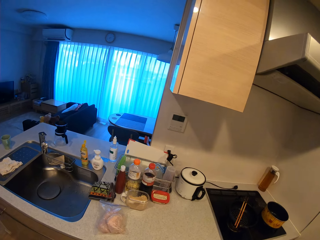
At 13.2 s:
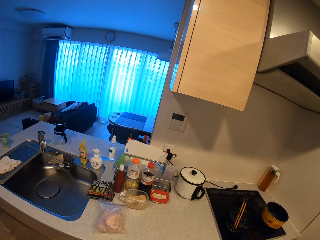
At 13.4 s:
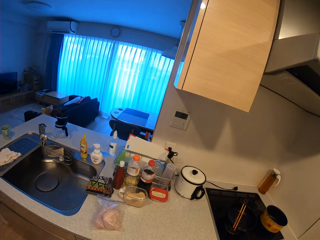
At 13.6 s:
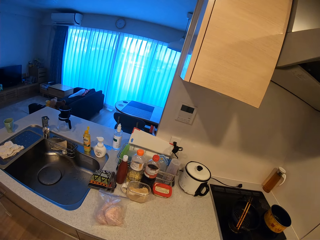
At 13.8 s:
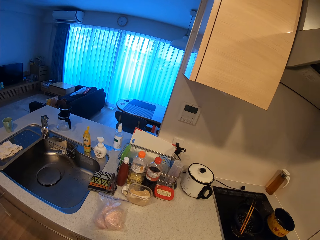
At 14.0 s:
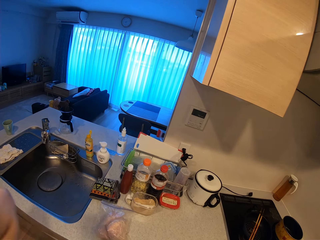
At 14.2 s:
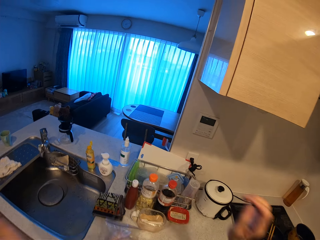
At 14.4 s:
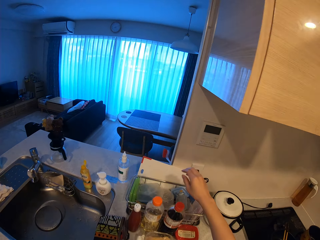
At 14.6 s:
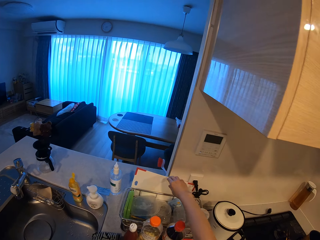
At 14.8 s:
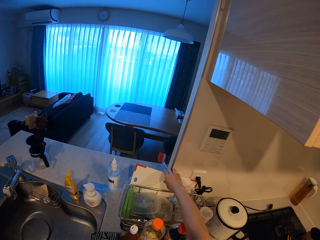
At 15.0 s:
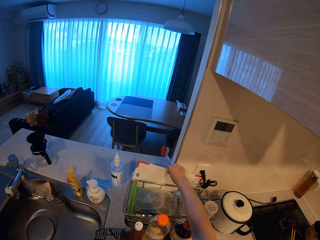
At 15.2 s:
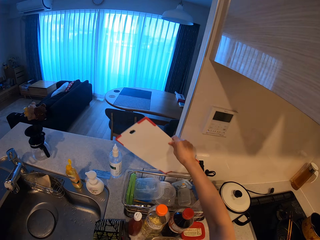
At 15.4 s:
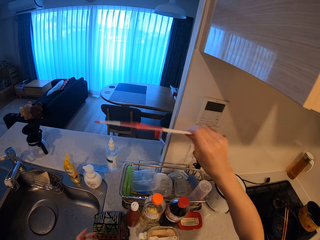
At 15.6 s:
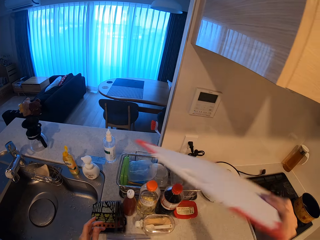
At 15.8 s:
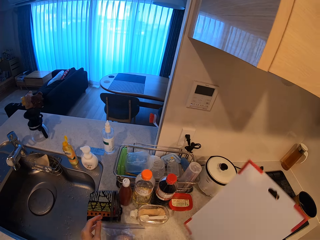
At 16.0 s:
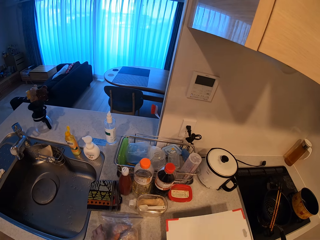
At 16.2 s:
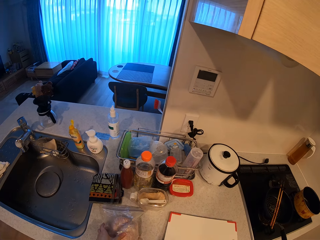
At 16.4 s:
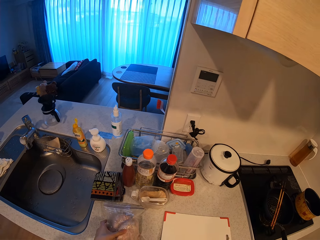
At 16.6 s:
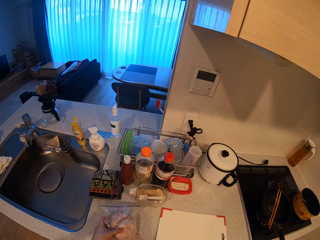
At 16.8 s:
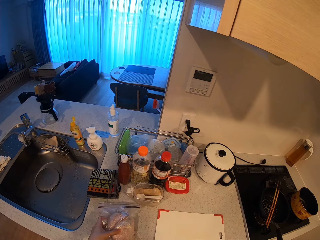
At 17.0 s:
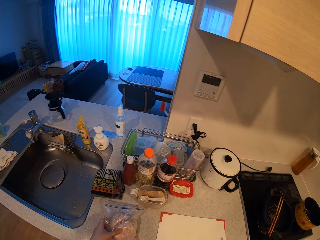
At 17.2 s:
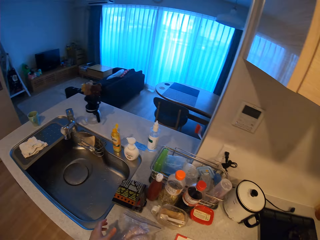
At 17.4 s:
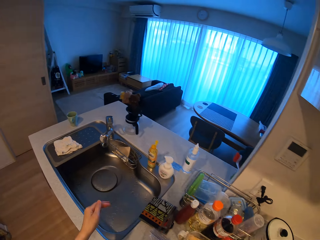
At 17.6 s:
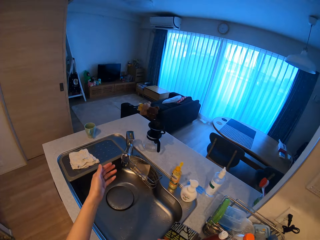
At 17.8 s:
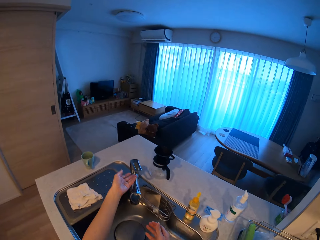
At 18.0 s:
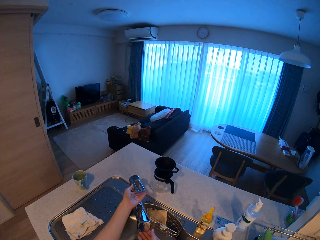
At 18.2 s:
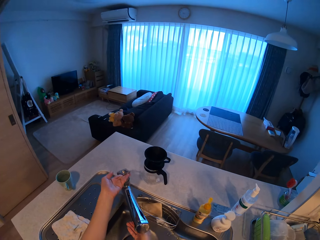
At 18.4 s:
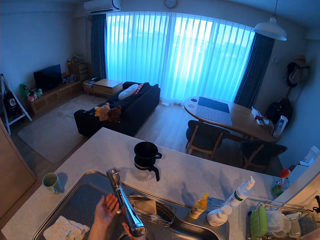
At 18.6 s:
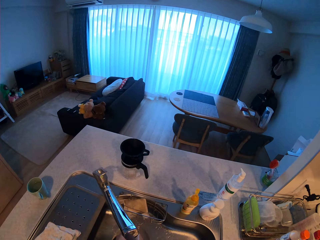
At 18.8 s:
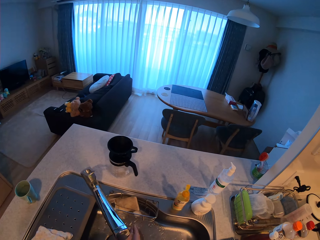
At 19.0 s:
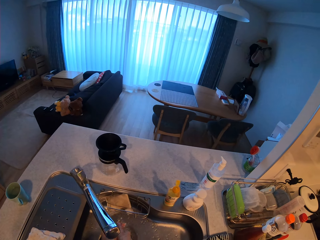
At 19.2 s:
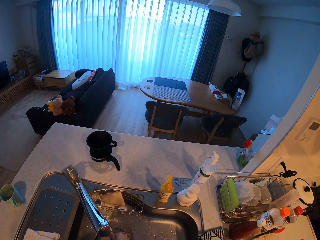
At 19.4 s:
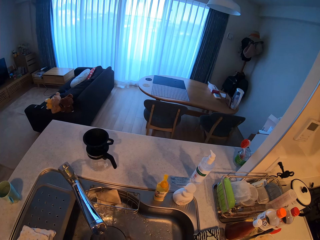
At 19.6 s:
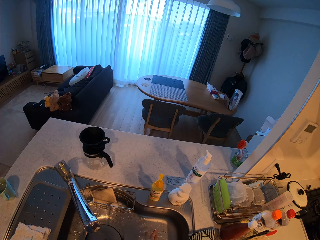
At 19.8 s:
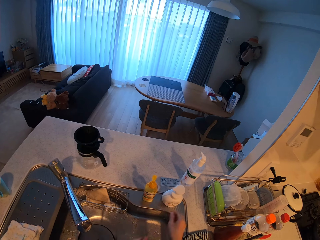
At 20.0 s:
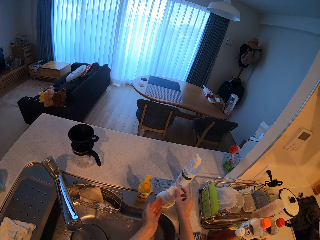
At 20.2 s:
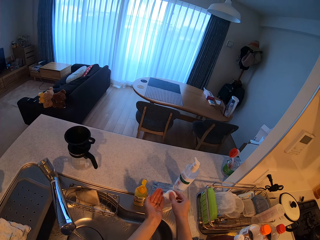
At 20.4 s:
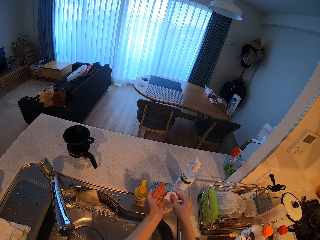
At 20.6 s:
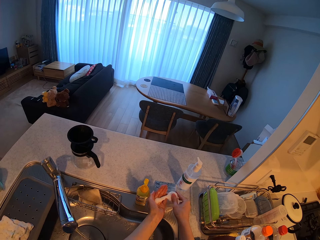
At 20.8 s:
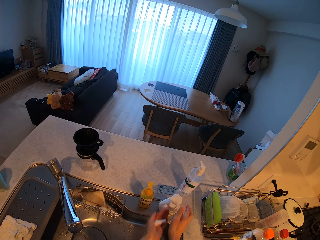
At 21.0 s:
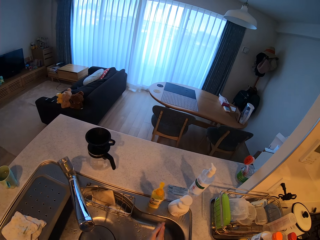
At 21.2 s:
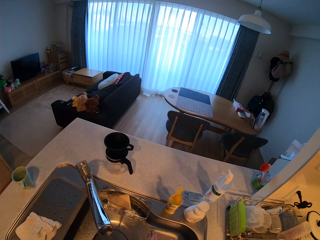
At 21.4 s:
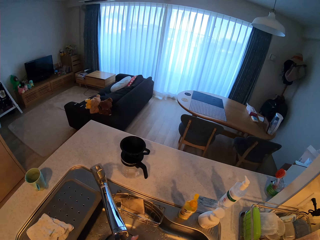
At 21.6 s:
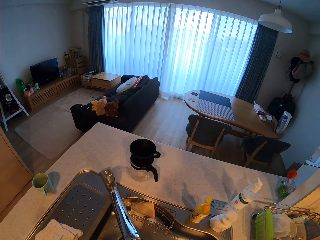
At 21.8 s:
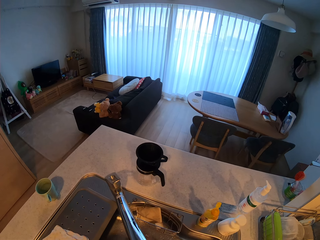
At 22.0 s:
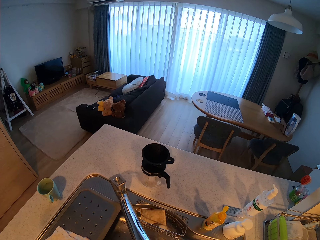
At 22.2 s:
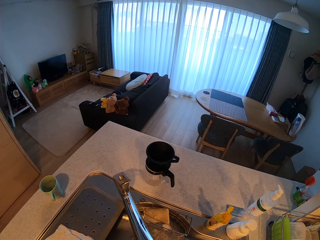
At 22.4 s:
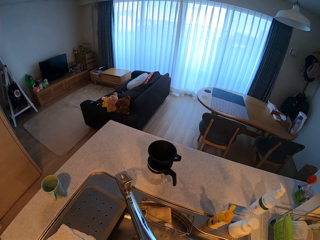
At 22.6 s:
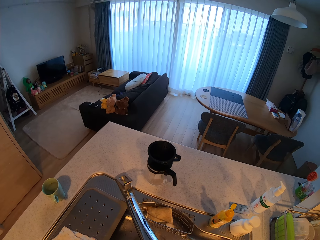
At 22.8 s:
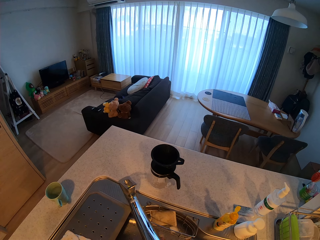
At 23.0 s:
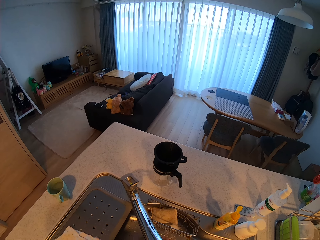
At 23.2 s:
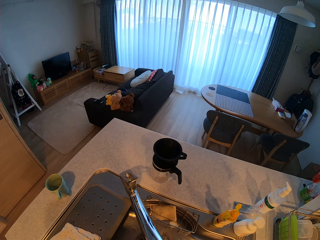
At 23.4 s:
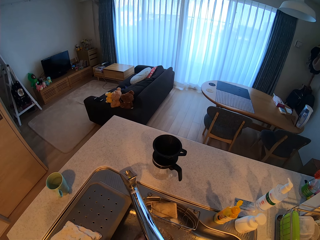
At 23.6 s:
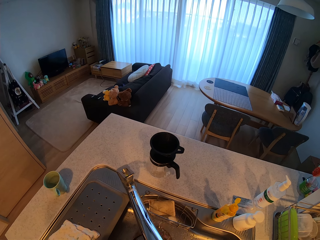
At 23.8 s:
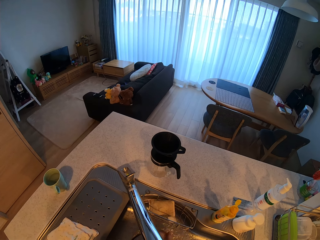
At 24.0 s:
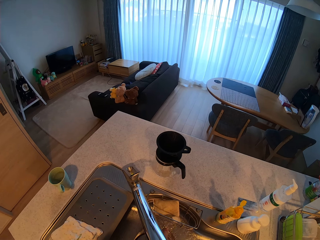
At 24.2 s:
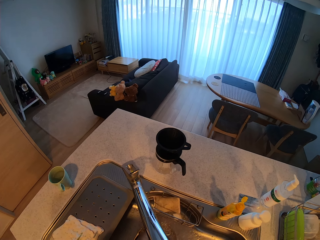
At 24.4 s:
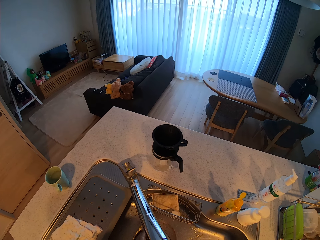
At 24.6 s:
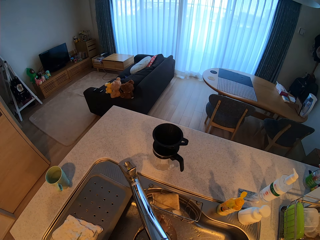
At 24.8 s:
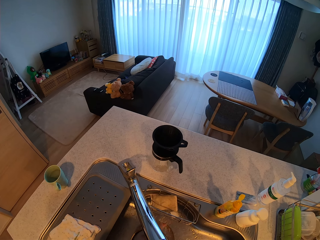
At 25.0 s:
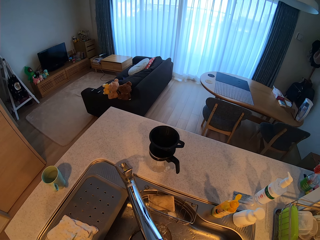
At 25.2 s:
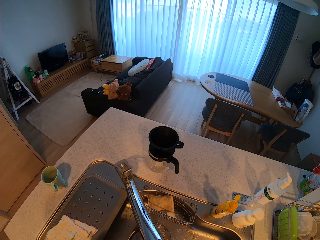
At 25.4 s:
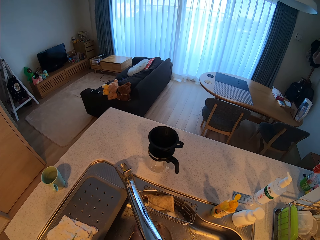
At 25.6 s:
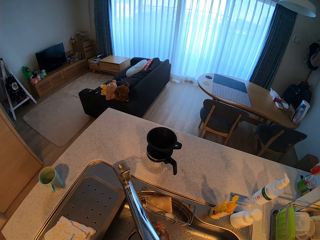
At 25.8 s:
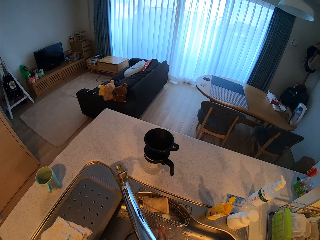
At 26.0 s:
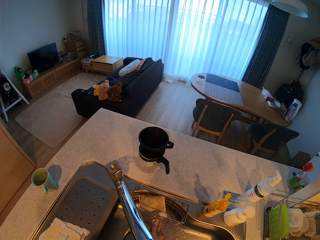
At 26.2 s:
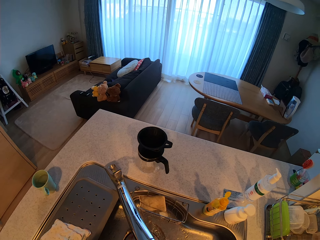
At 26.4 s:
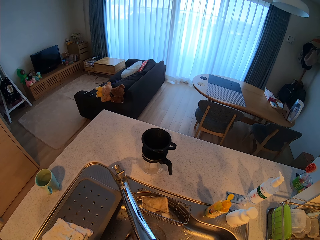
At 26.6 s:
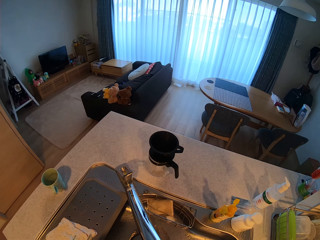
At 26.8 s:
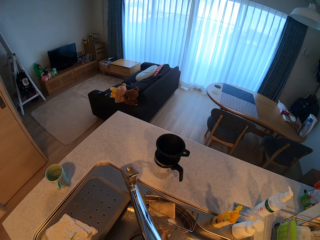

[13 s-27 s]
The camera wearer picks up a chopping board from the countertop. She drops the chopping board on the countertop. She turns on the tap of the kitchen sink. She washes her hand under the running tap. She presses some liquid soap from a bottle of soap into her hand. She washes her hand with the soap under the running tap.

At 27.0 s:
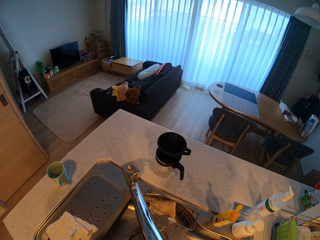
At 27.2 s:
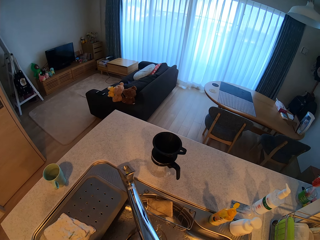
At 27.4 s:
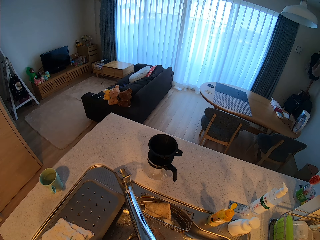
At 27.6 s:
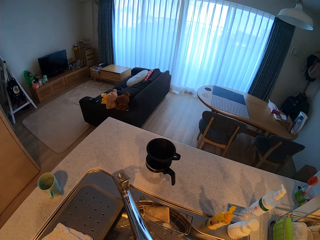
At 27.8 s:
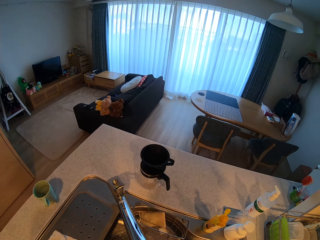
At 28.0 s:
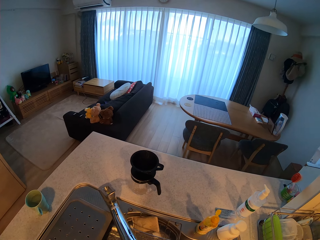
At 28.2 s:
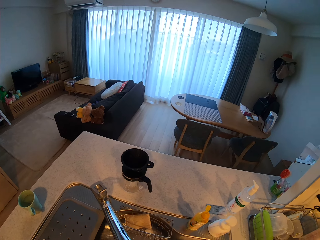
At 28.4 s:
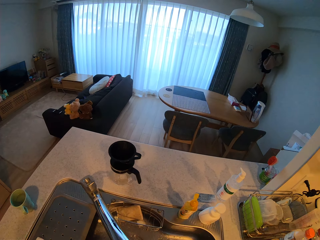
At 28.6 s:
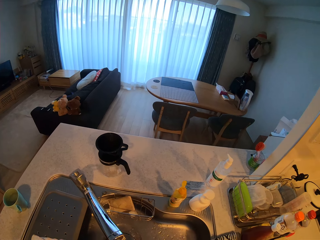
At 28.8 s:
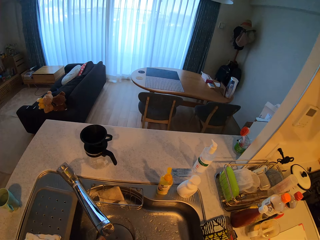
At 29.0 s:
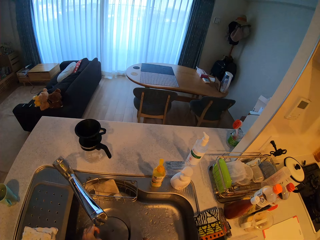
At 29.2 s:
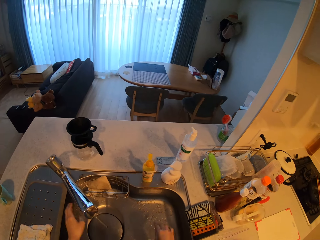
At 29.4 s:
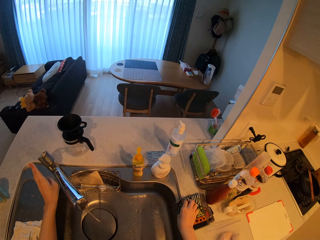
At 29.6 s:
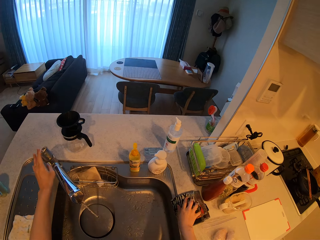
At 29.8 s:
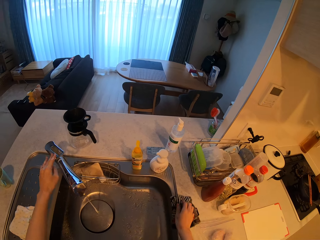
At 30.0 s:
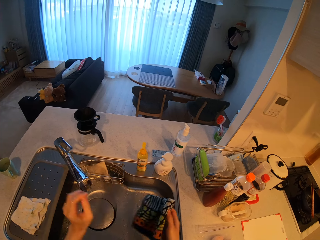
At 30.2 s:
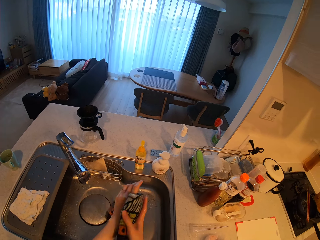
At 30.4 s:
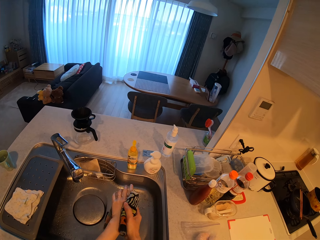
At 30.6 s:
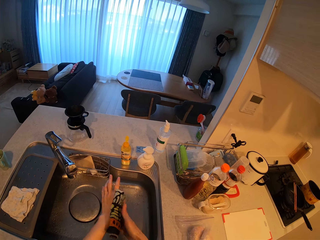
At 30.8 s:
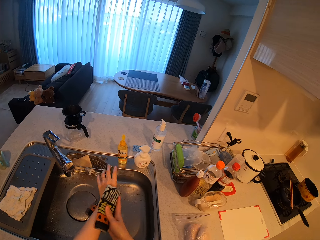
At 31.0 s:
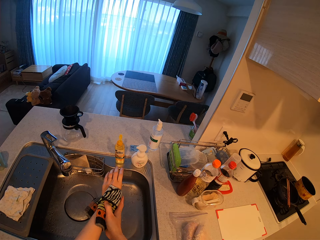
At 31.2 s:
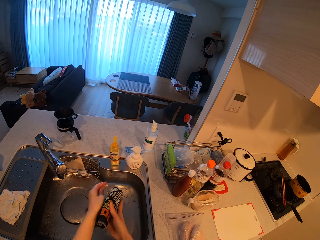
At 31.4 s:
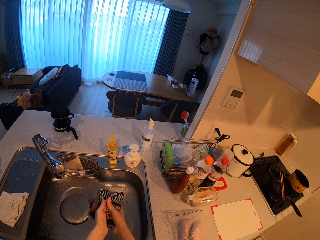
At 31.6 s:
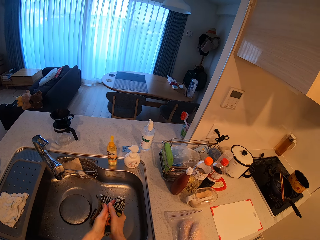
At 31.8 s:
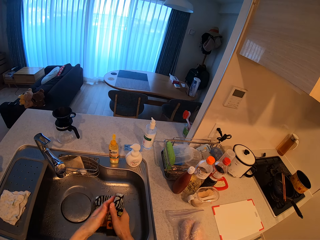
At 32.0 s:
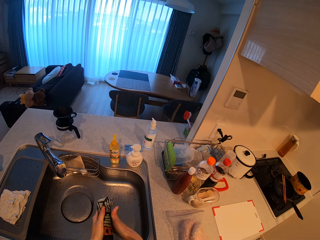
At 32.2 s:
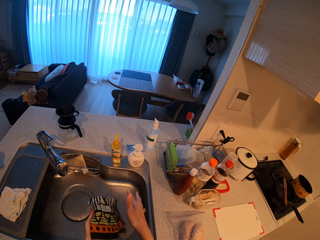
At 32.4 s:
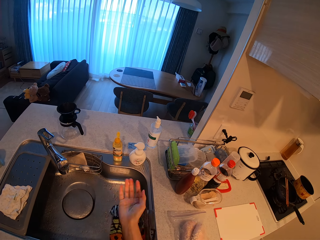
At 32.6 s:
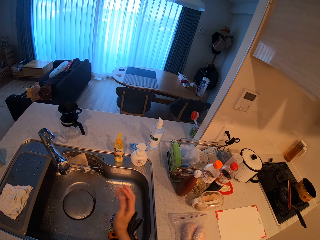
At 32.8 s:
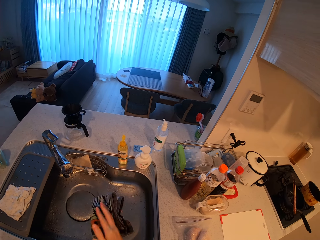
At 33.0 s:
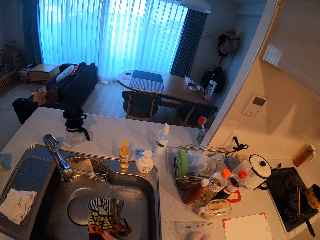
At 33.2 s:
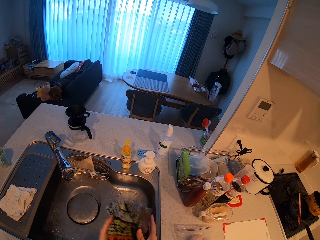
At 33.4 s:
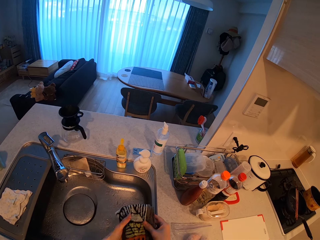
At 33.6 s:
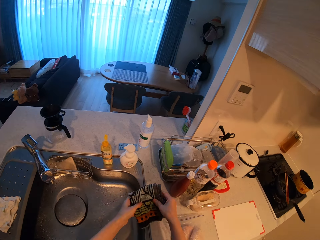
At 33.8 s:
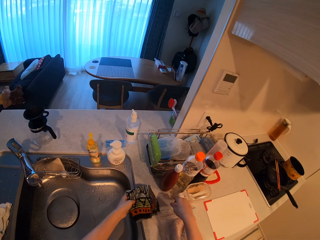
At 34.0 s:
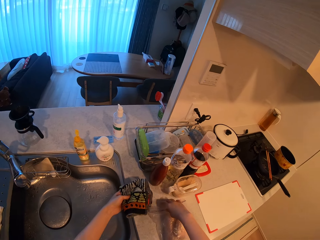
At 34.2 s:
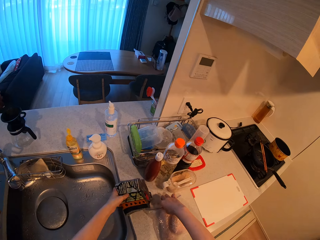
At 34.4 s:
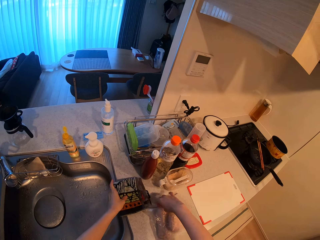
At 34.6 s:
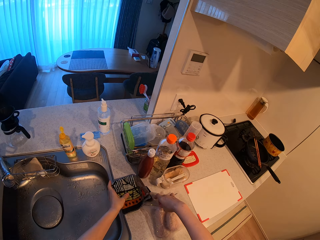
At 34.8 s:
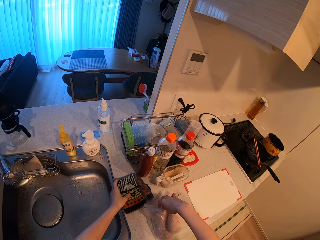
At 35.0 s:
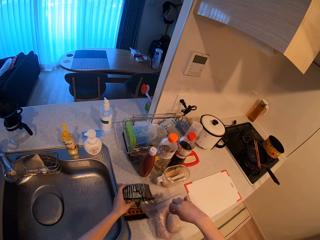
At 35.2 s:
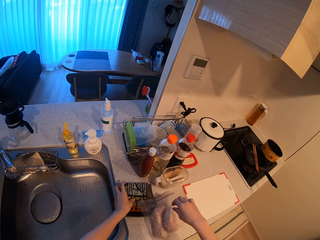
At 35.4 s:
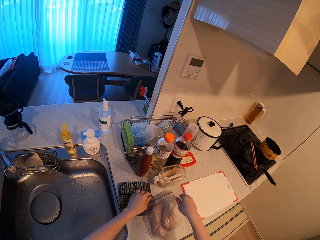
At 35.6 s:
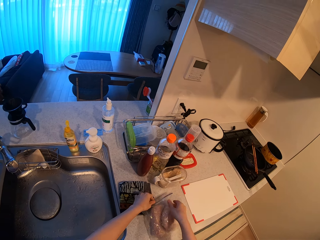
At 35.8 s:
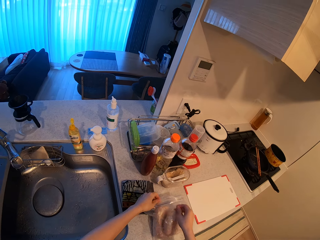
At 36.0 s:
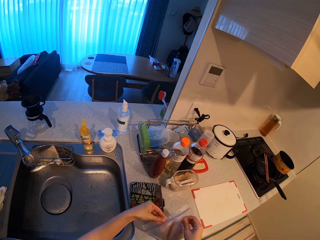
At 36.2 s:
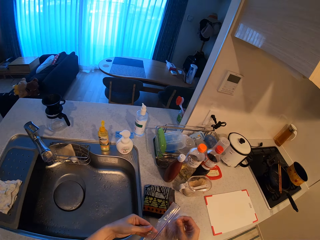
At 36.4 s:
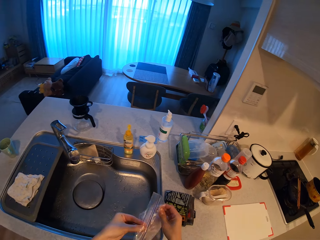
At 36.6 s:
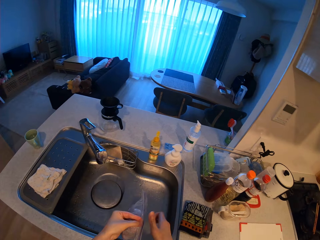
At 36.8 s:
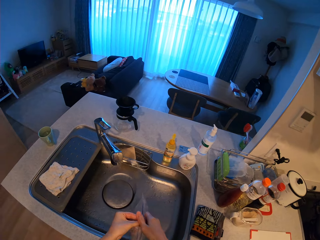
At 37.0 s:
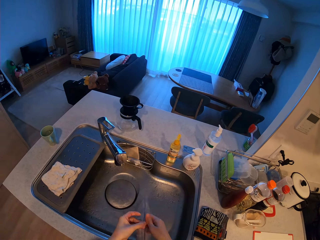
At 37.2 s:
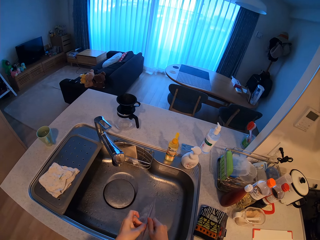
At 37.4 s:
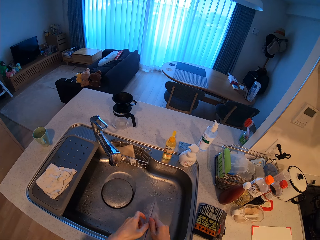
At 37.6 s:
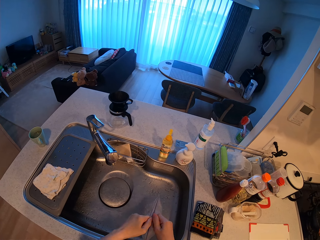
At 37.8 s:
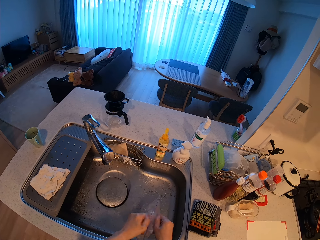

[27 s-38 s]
The camera wearer picks up a hand towel from the countertop. She turns off the tap of the sink. She dries her hands with the hand towel. She drops the hand towel on the countertop. She picks up an airtight bag from the countertop.
